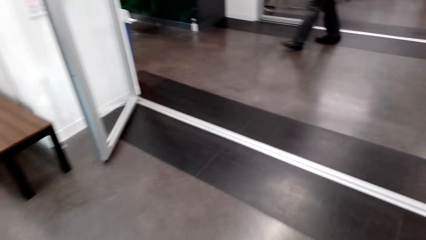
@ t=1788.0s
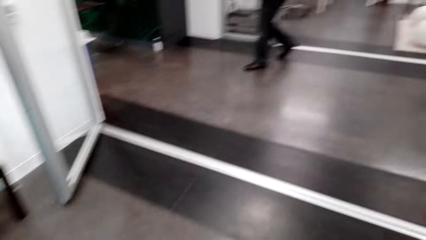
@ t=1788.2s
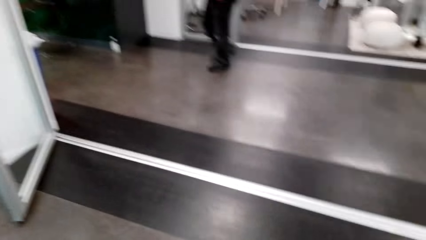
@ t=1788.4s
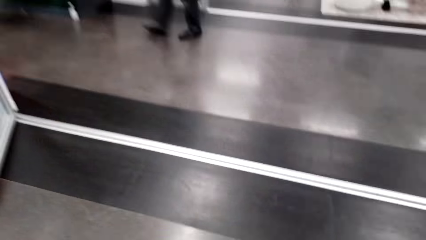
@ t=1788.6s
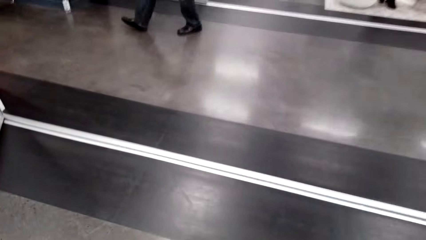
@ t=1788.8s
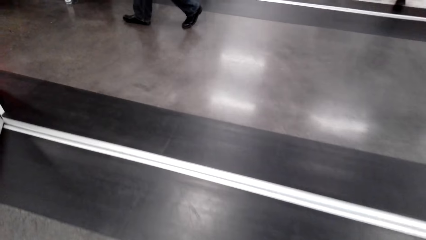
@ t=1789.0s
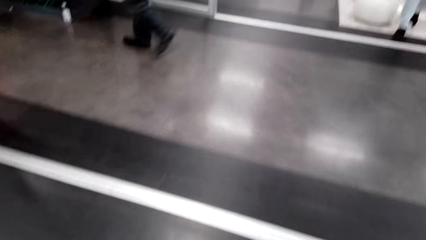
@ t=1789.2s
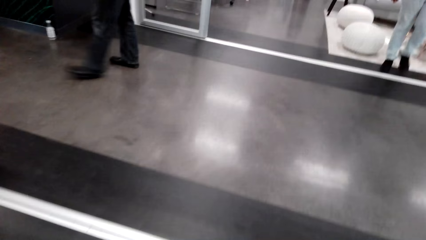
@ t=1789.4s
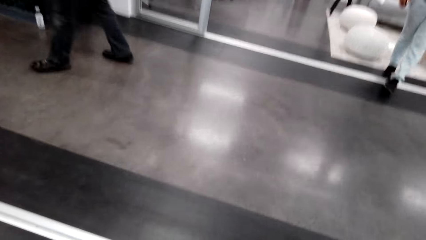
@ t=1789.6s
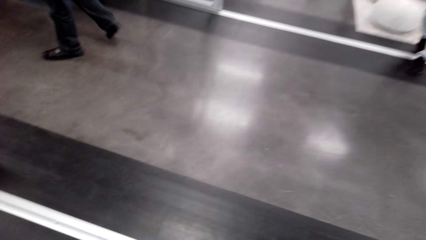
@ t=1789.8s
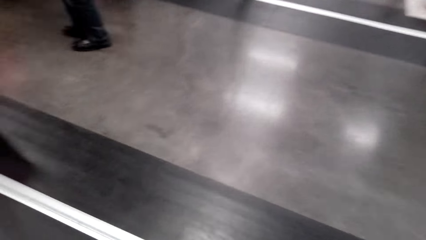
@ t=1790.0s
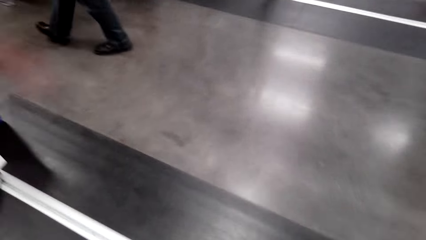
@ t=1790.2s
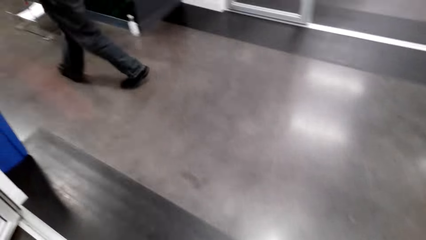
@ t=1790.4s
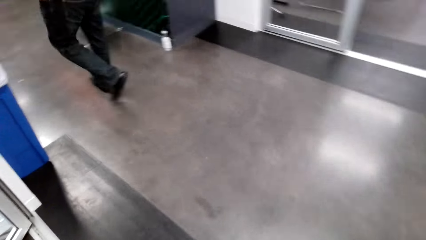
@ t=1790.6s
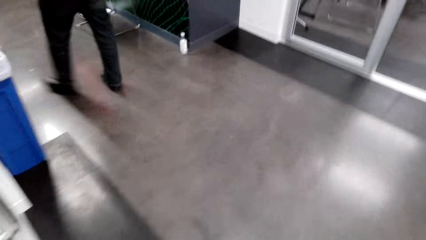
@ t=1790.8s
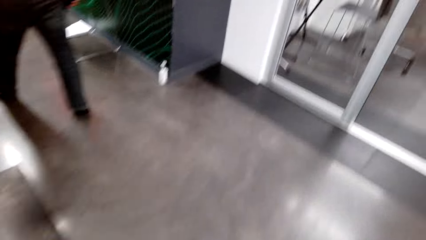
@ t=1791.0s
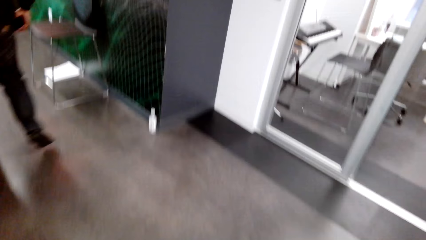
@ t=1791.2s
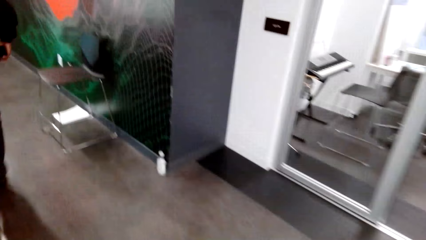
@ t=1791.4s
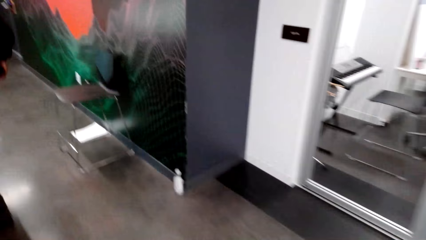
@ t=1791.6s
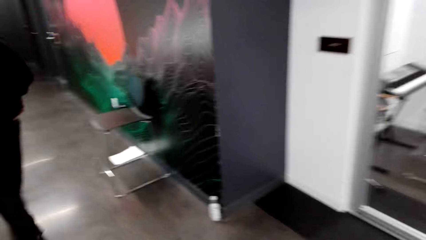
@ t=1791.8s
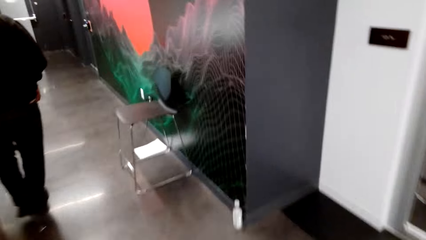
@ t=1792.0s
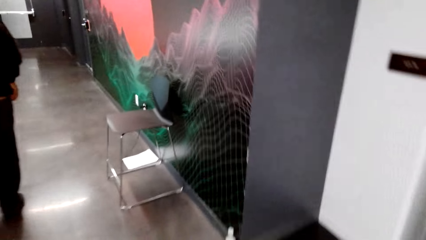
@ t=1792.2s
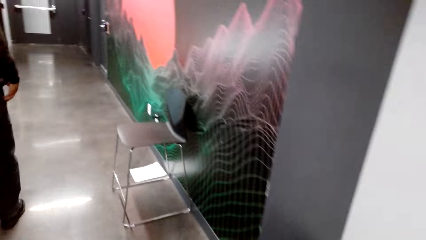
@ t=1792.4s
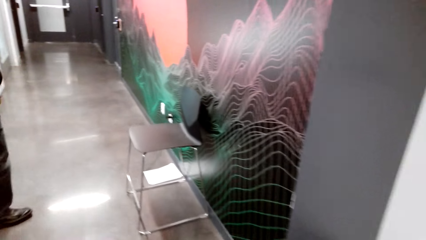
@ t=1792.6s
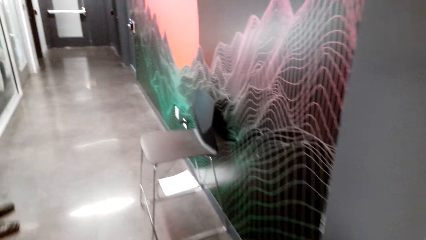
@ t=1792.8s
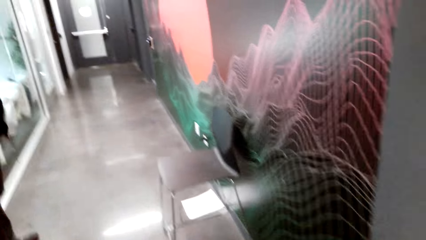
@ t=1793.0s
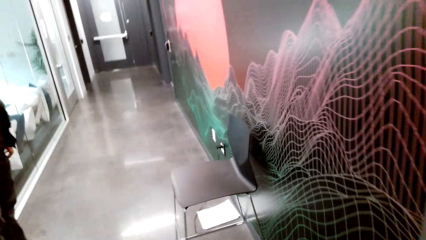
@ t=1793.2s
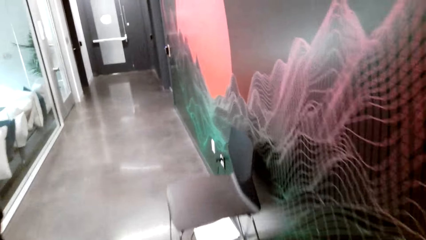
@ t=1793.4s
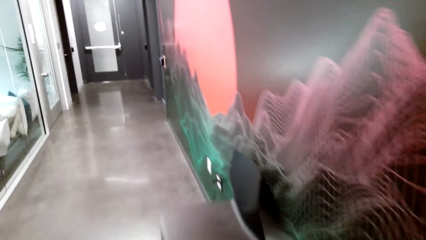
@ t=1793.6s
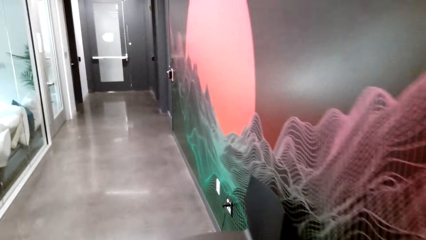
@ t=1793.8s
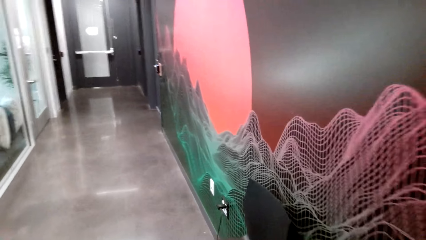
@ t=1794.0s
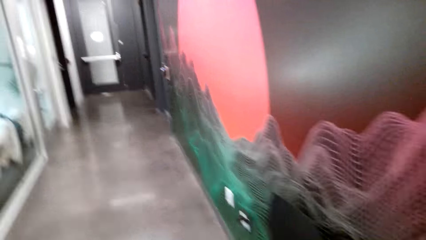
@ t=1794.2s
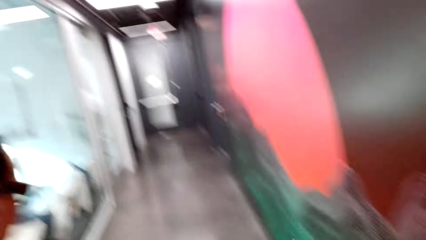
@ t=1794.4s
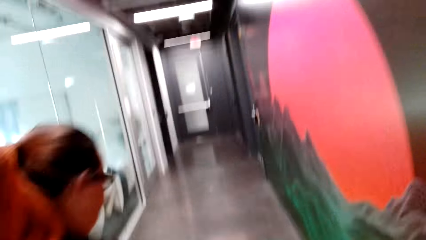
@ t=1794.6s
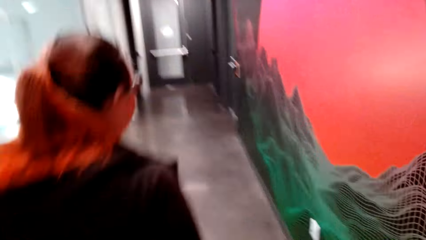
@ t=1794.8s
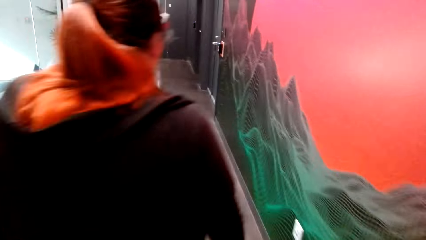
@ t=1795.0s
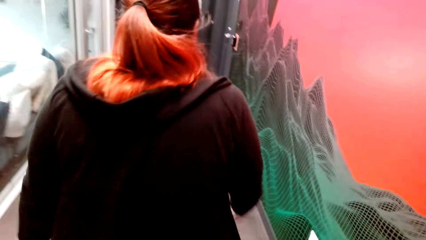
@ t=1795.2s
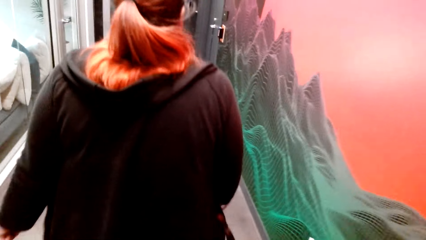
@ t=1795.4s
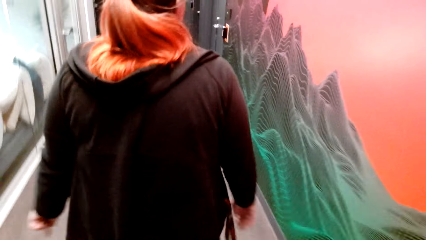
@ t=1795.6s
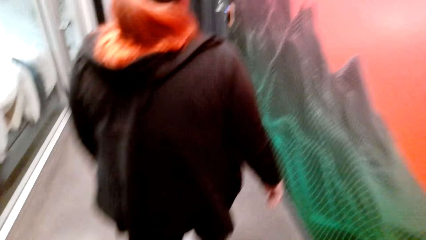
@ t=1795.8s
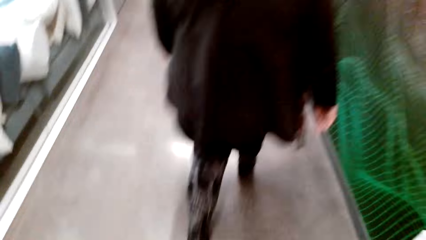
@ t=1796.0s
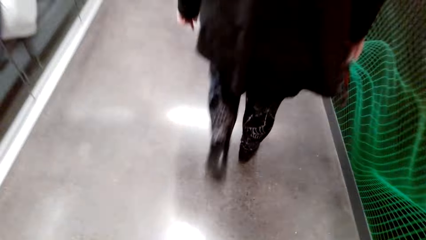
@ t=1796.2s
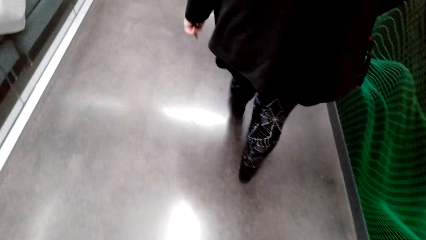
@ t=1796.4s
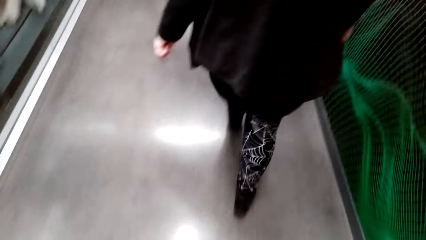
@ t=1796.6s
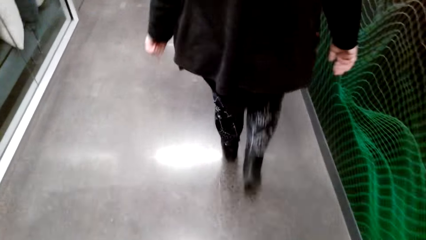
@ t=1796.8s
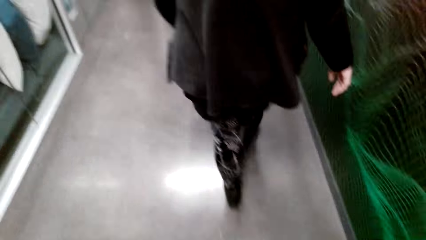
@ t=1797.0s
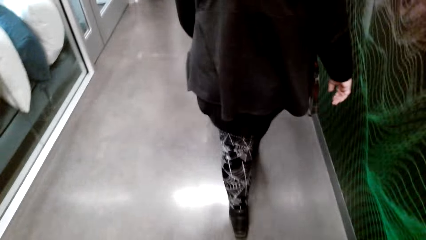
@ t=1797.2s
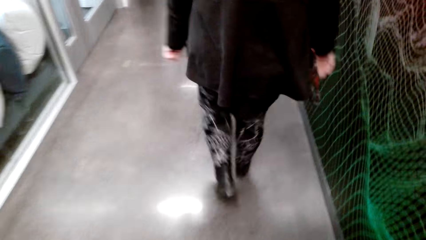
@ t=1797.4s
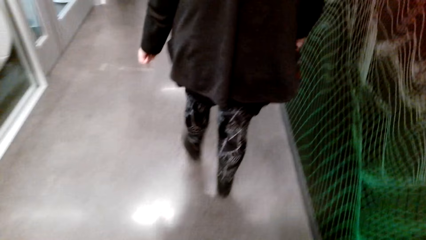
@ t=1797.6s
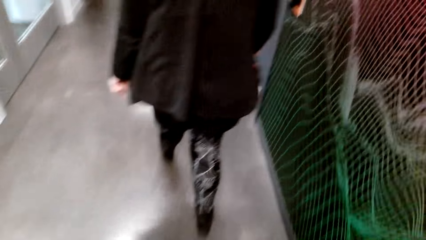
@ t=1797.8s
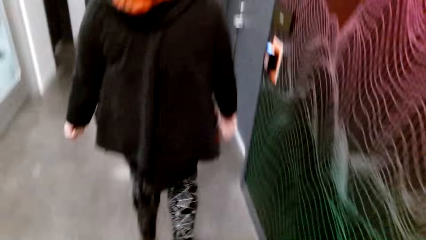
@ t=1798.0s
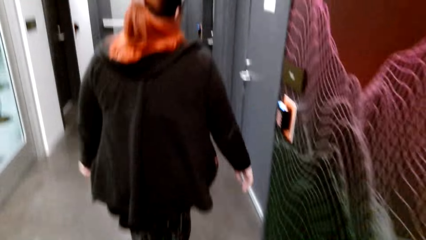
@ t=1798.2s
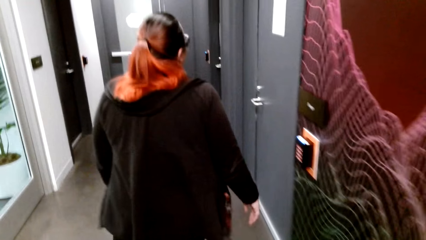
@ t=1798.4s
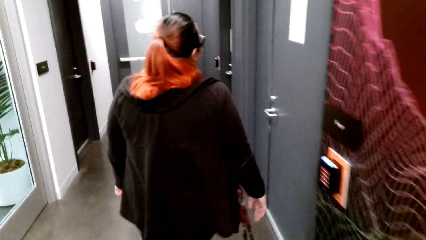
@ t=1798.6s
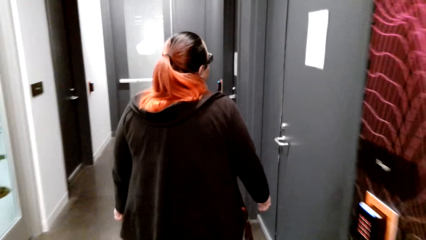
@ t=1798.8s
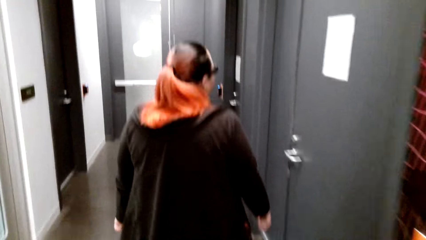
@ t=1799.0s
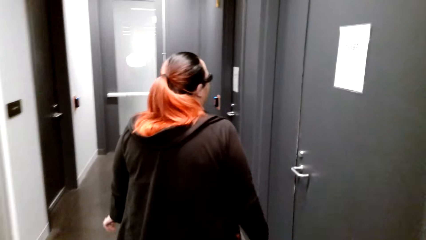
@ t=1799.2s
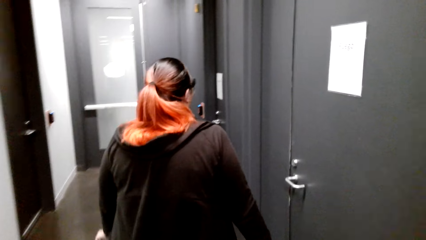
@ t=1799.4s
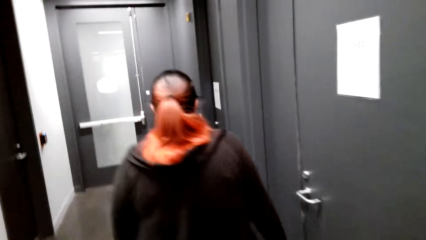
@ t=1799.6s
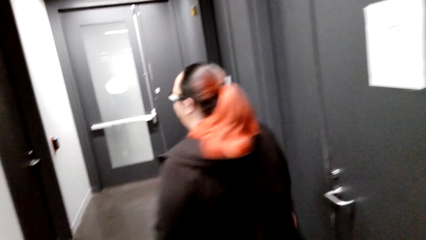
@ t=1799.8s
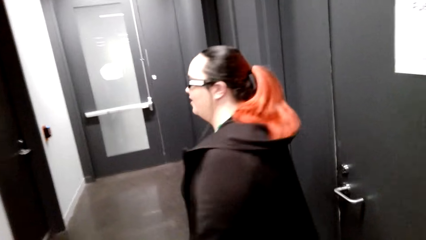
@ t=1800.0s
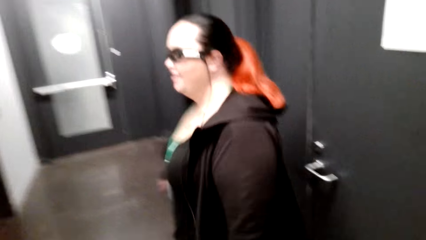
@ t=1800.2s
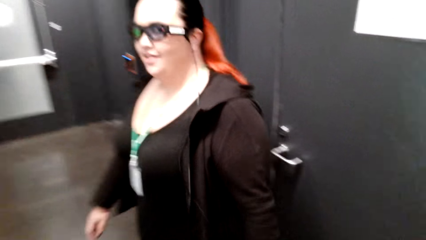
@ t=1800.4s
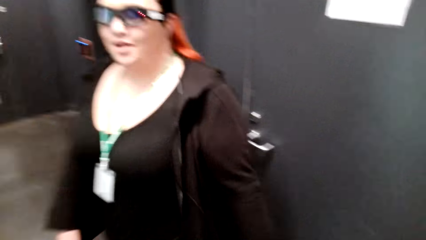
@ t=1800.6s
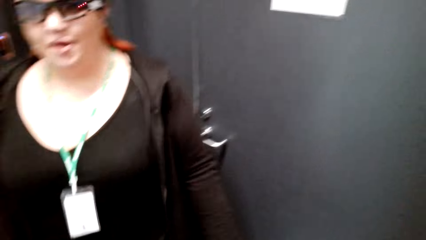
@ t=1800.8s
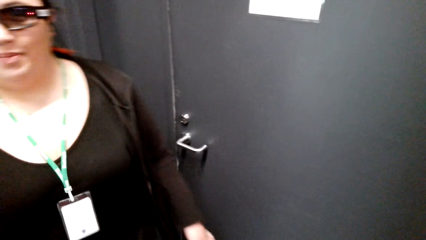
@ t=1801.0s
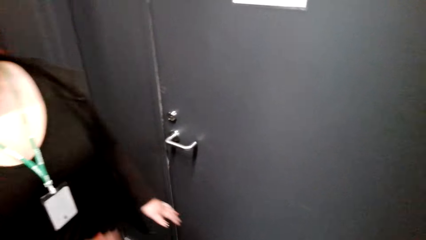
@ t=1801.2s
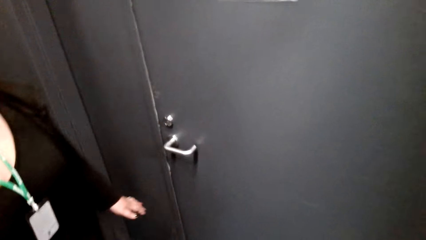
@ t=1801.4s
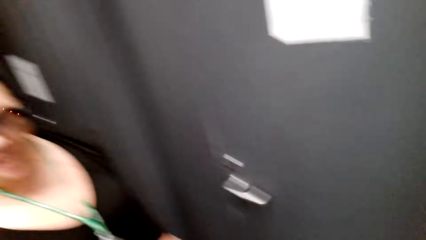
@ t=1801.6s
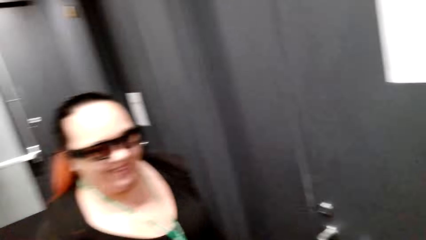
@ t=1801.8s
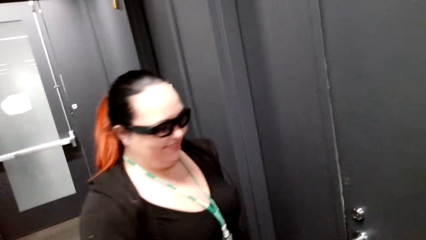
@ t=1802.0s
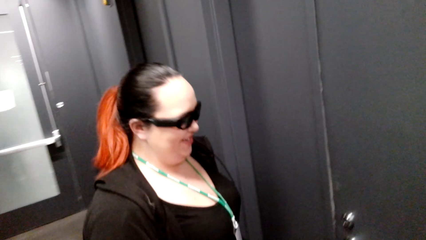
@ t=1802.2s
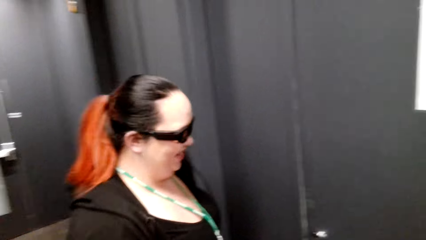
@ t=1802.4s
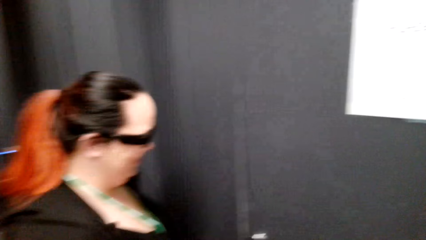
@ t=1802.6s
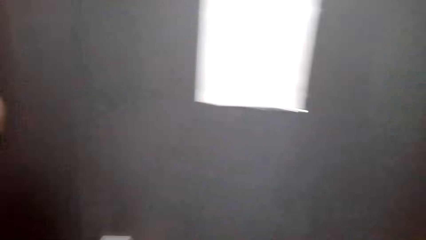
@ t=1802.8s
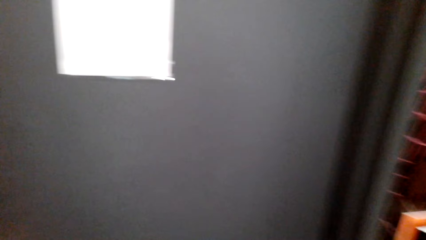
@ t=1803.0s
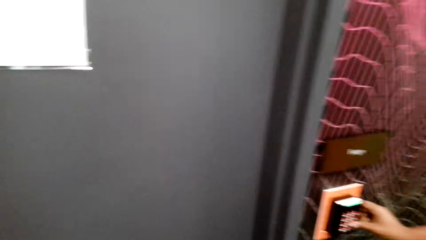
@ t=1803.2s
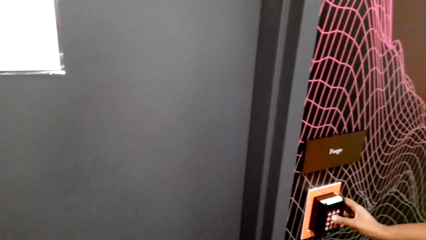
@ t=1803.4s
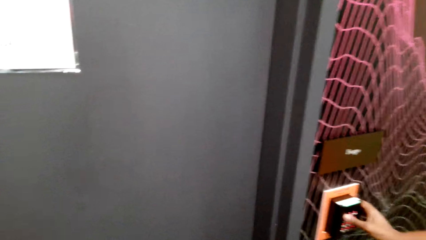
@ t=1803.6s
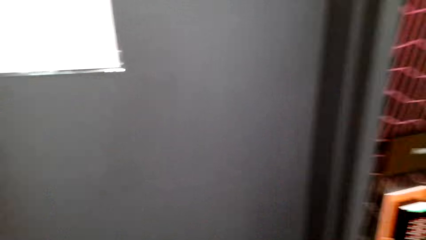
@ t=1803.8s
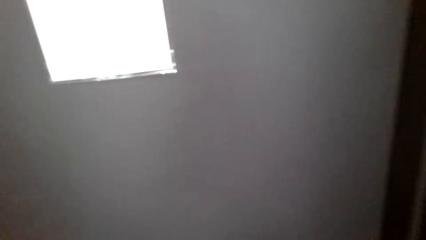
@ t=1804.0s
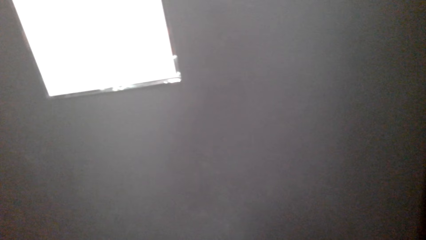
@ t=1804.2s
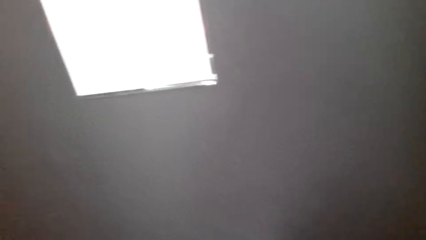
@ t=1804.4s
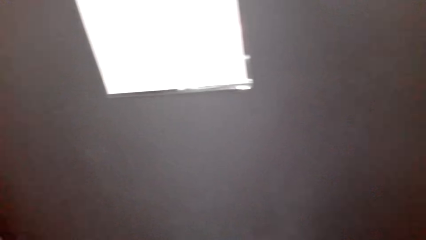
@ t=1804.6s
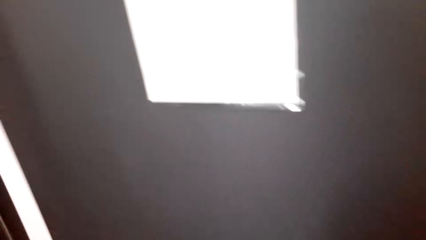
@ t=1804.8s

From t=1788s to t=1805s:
The camera wearer talks. A person talks. The camera wearer walks in the corridor. The person walks. The camera wearer stops. The person looks at the camera wearer and talks with the camera wearer.
